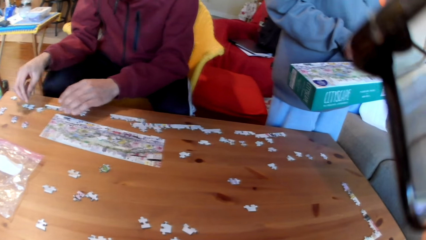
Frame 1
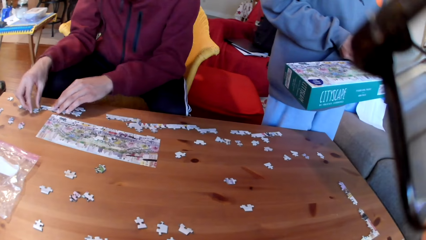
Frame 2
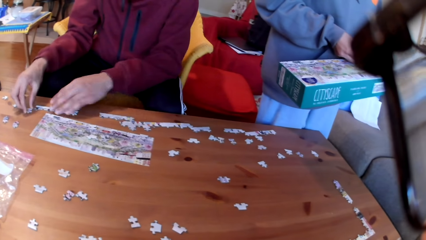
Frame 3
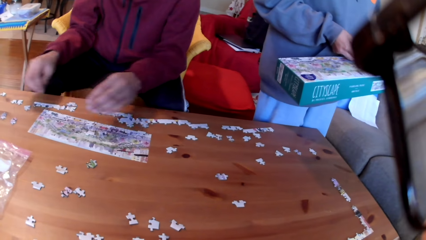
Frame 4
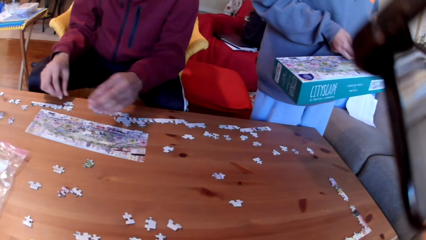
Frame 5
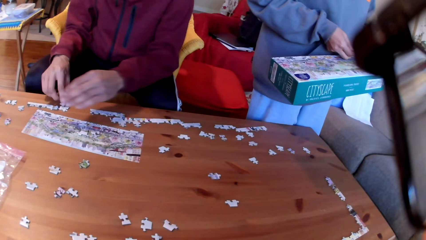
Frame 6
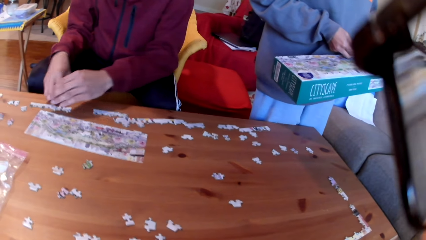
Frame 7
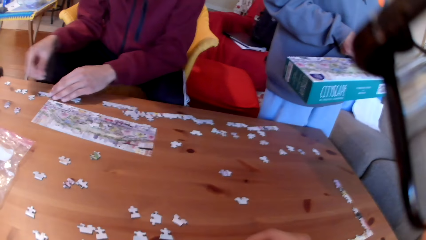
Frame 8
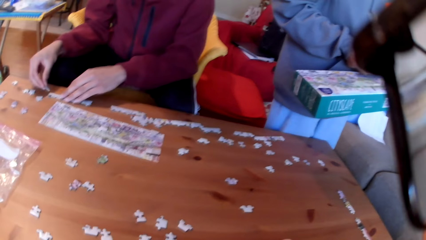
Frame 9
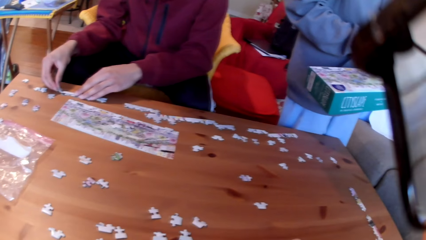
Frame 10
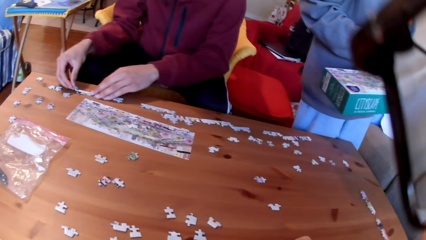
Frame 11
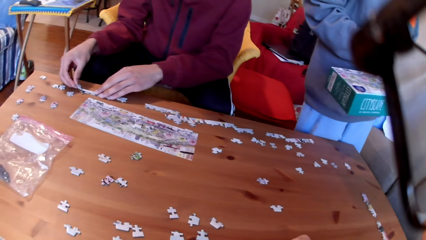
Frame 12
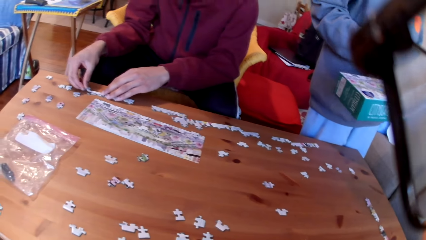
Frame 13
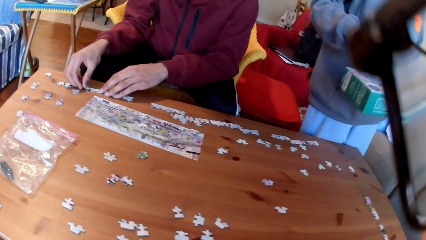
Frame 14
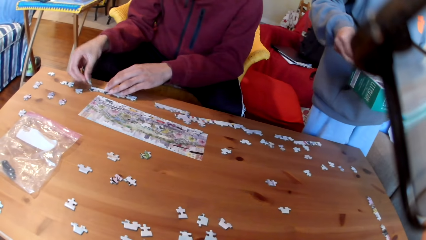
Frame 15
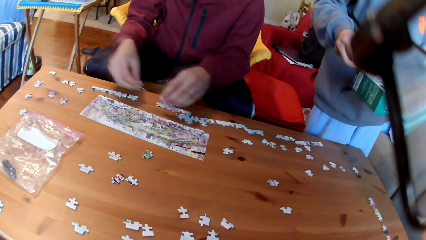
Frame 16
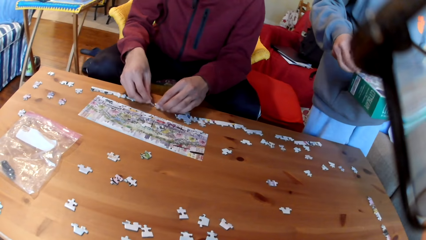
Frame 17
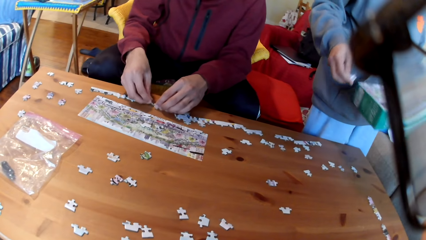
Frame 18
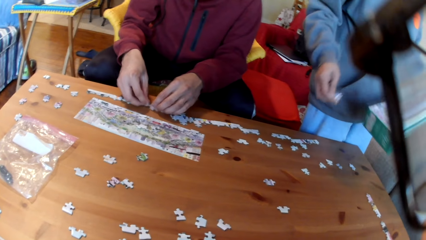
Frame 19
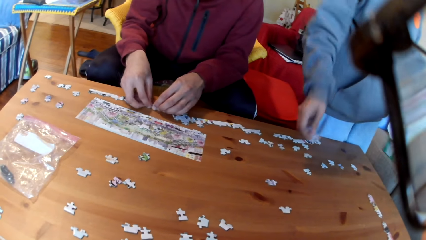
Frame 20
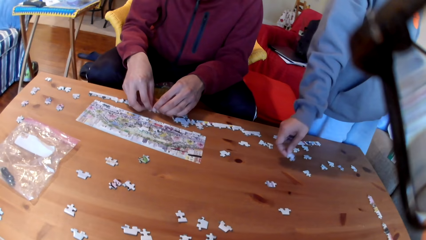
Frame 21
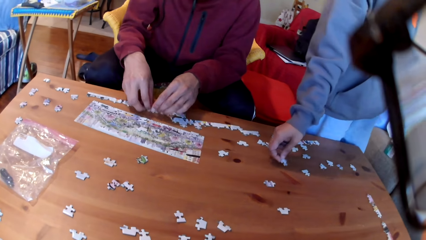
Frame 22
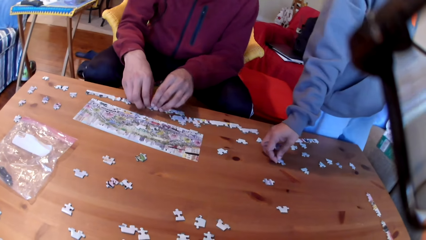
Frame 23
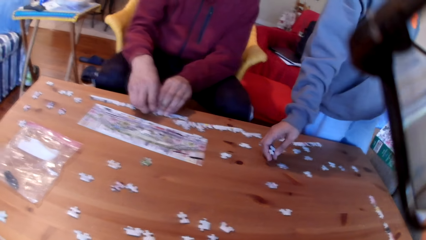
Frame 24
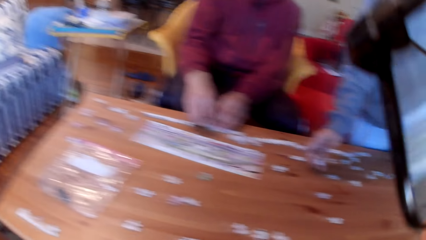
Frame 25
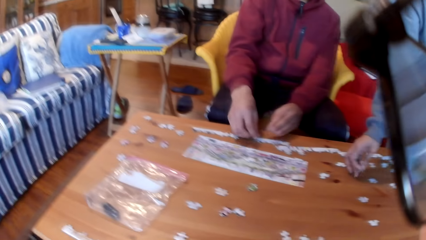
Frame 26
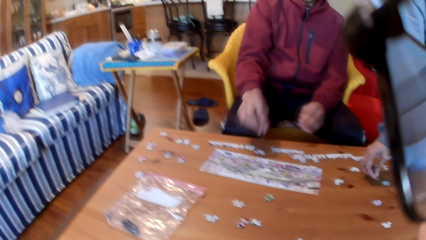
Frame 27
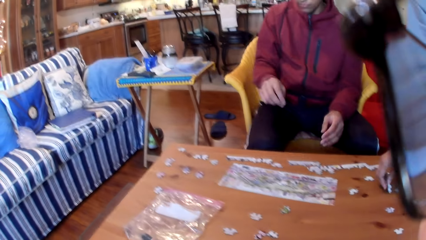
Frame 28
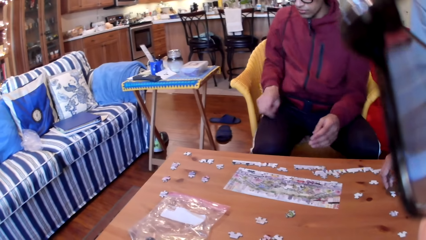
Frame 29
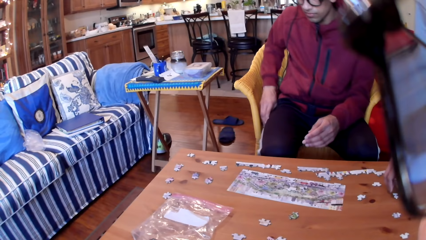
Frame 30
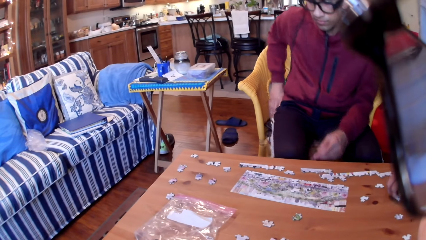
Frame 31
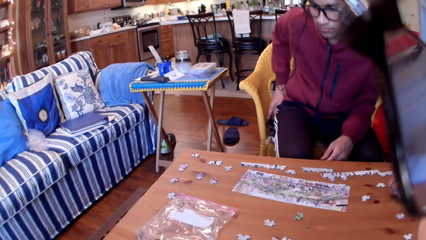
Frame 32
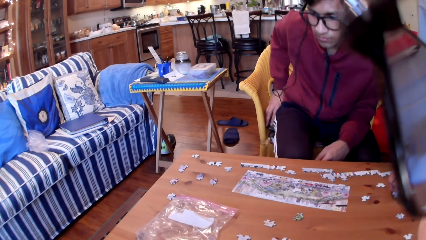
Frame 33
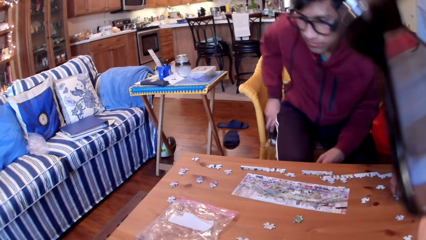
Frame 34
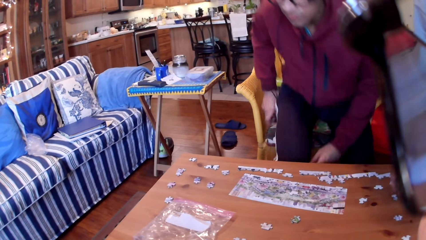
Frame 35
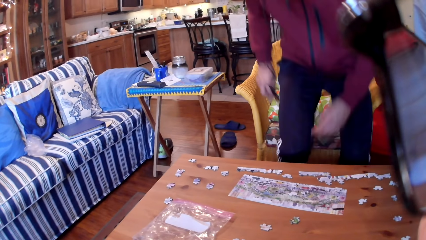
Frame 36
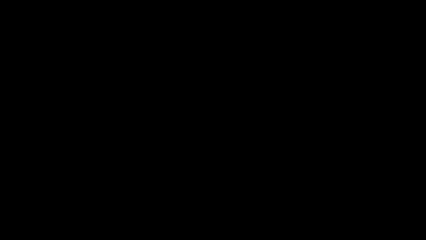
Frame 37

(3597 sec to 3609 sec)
A man joins the puzzles. A woman puts the puzzle on the table. The camera wearer looks at the room. The man touches his pockets and stands from the chair.
